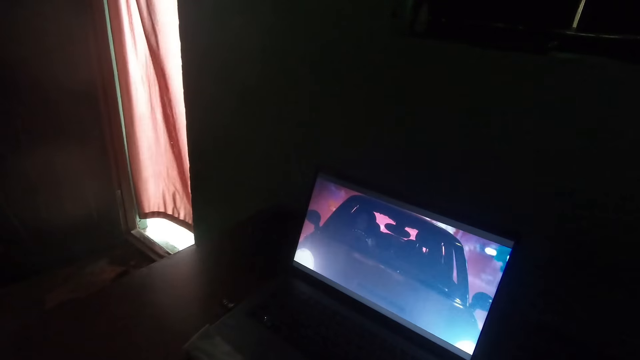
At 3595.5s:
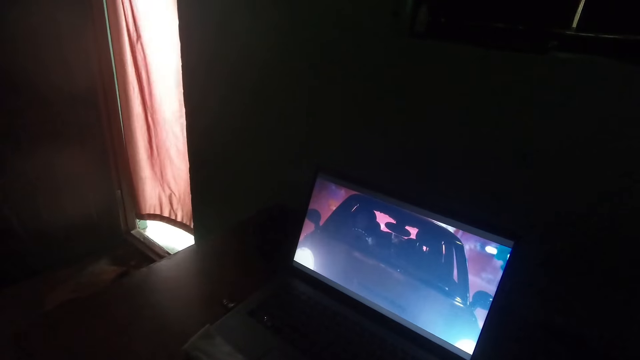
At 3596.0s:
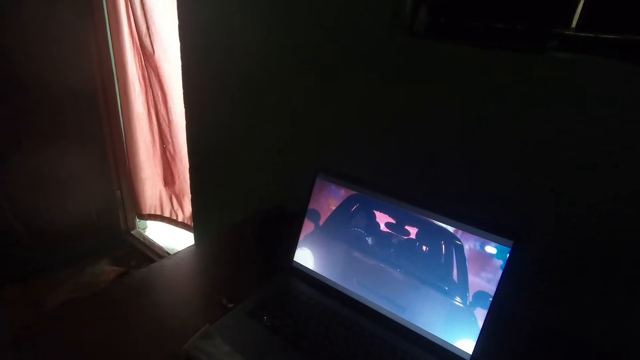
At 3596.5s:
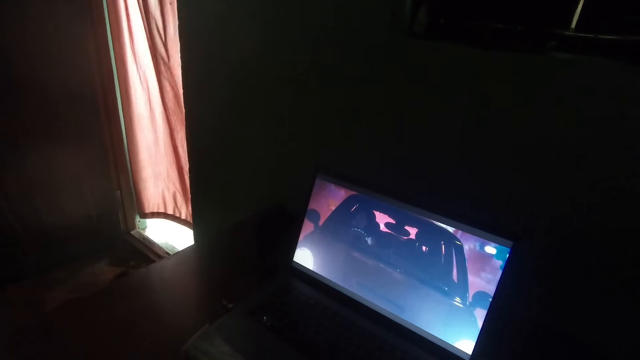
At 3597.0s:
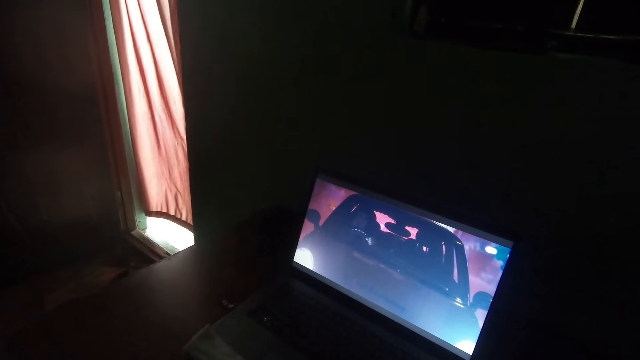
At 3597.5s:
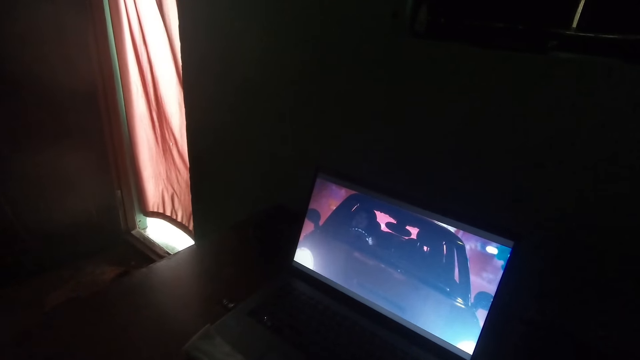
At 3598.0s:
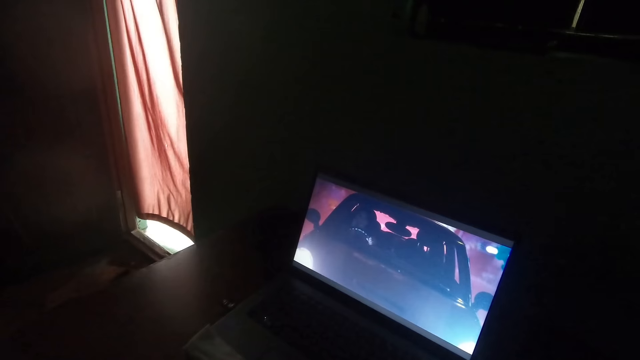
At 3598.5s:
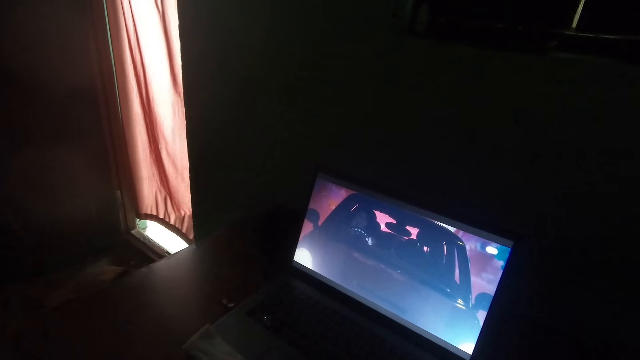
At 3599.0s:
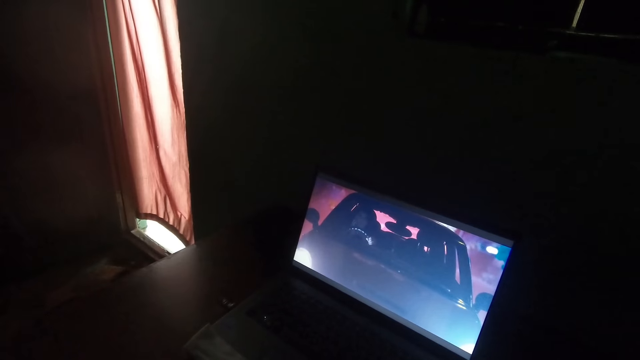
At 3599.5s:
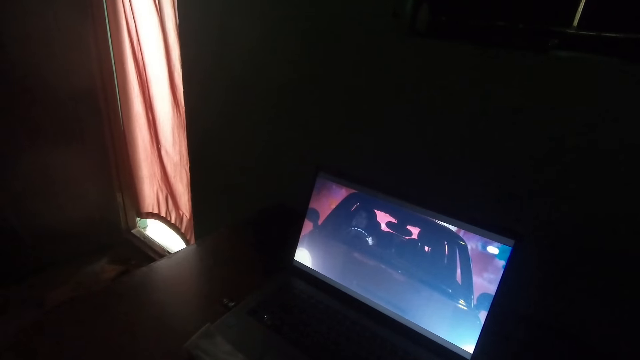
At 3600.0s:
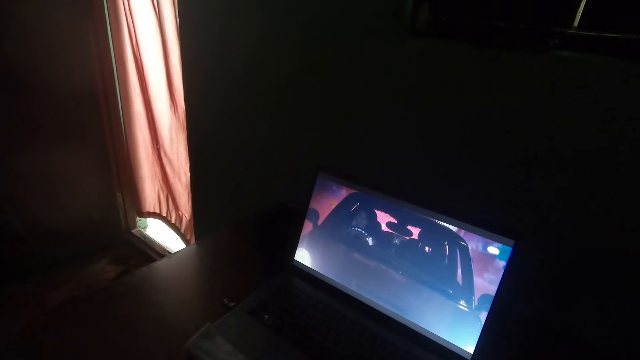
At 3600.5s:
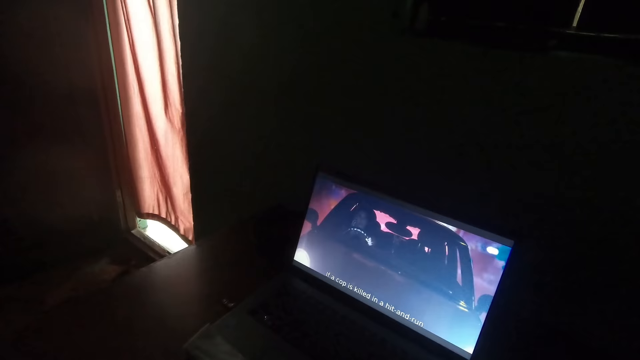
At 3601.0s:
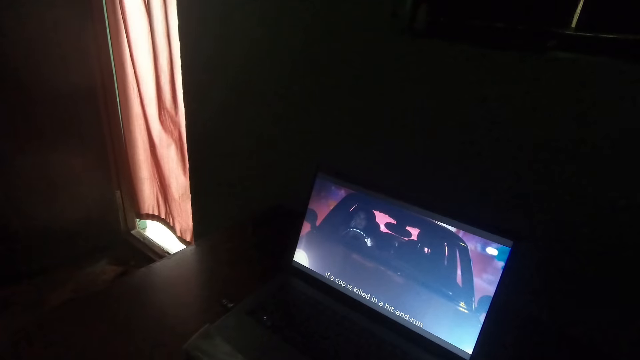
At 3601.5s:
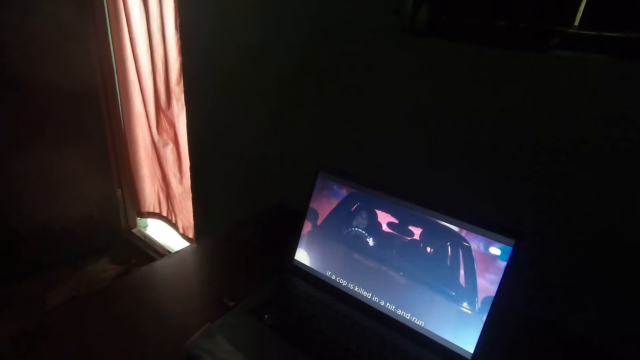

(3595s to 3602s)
The camera wearer sees the curtain fling on the door.

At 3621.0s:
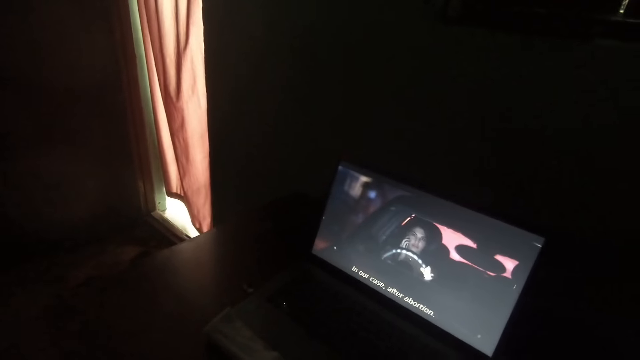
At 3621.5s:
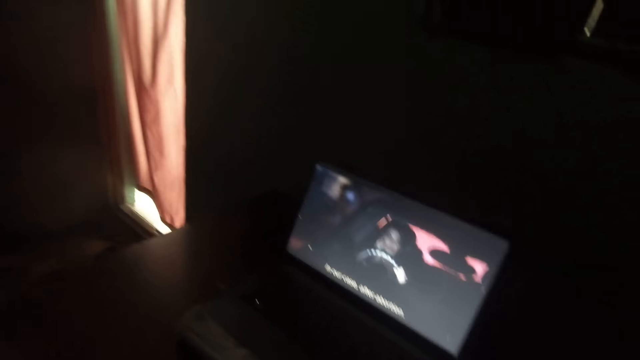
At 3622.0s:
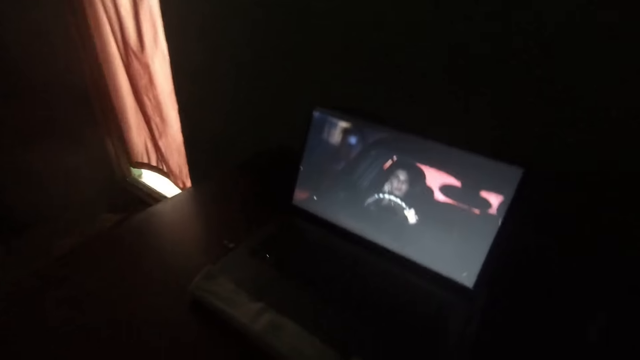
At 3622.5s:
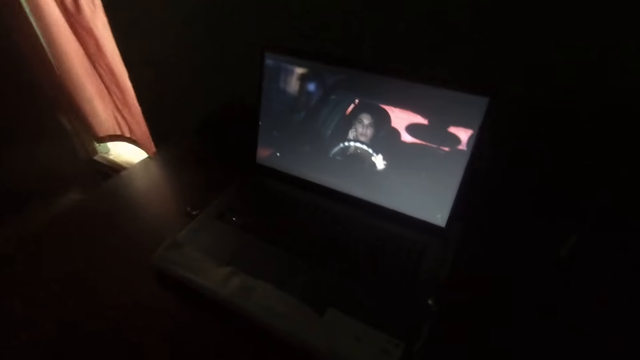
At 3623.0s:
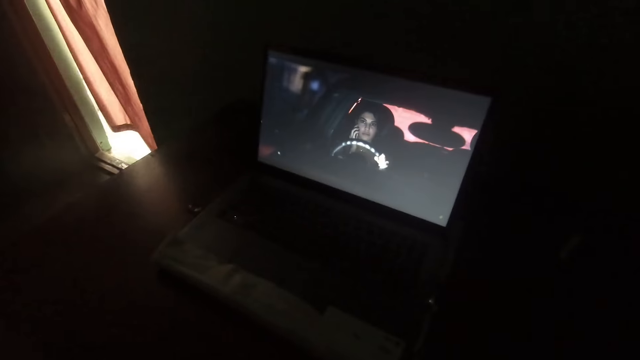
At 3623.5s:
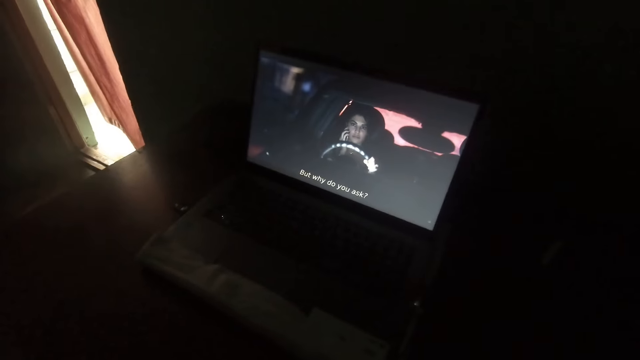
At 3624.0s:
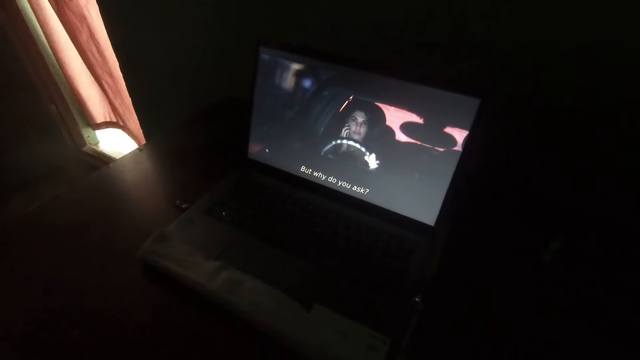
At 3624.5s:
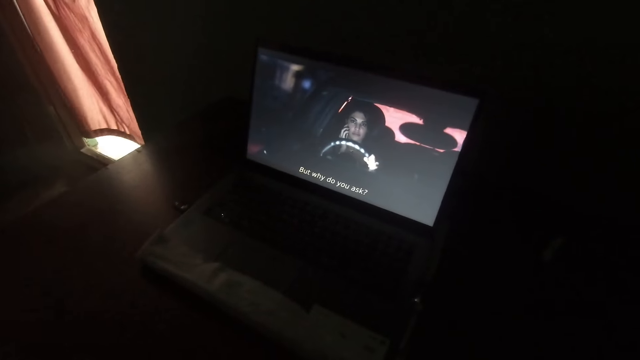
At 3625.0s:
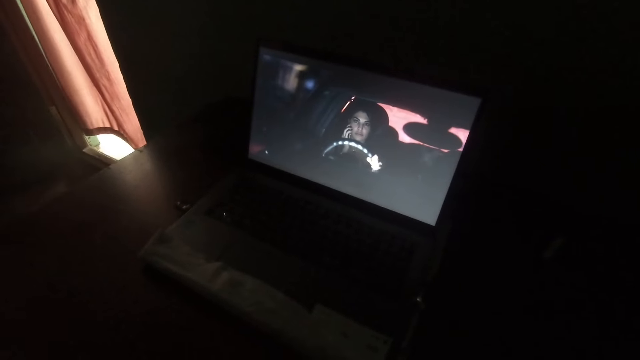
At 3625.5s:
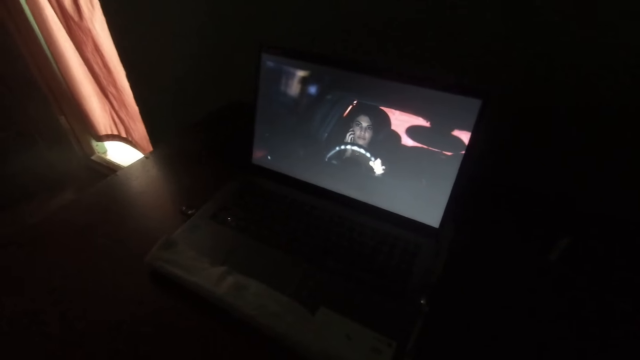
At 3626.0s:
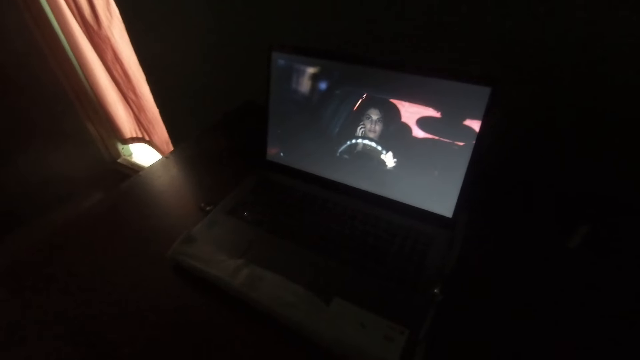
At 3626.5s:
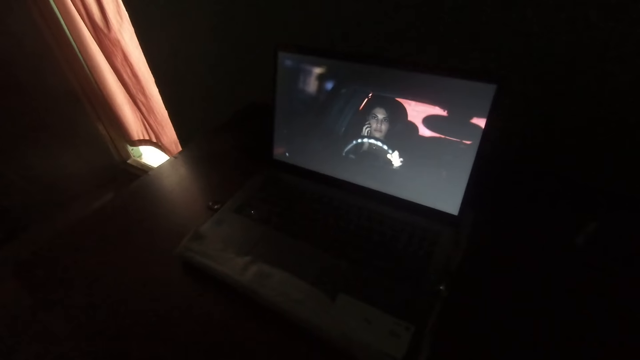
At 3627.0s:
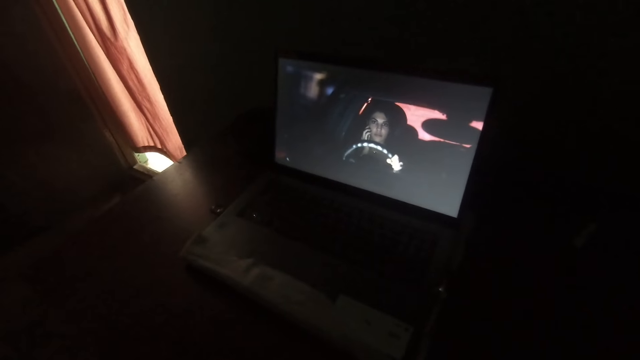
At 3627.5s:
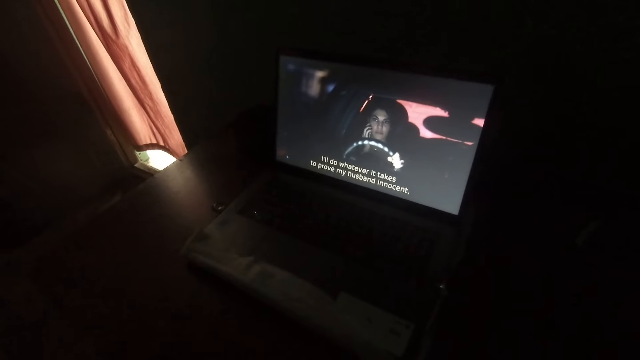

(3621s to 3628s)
The camera wearer moves a bit in position.

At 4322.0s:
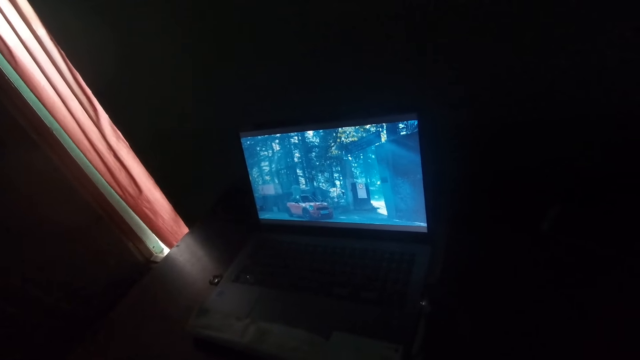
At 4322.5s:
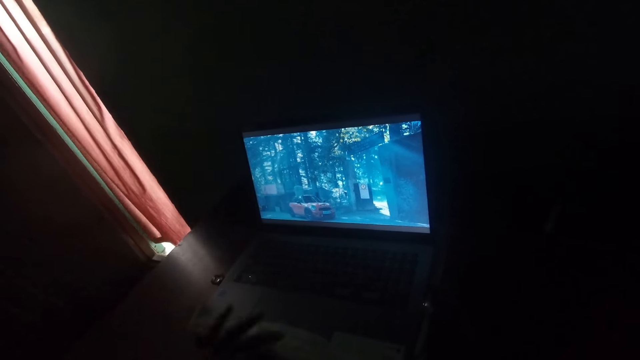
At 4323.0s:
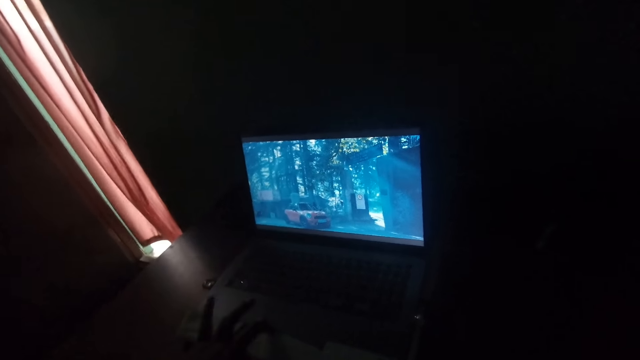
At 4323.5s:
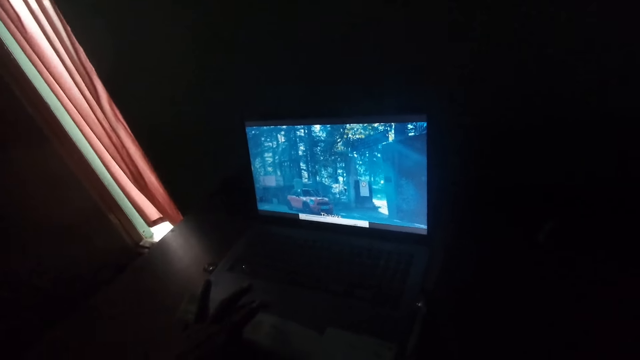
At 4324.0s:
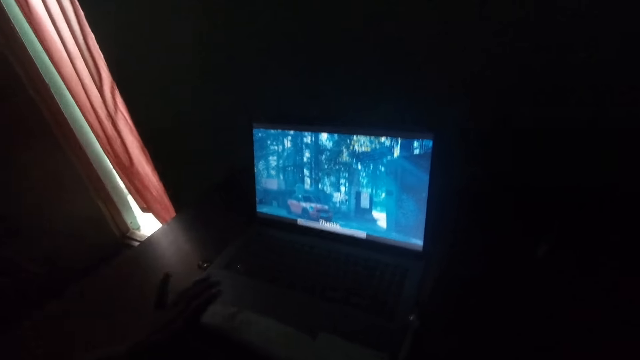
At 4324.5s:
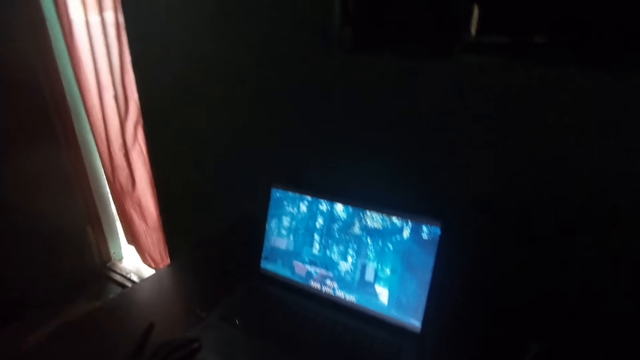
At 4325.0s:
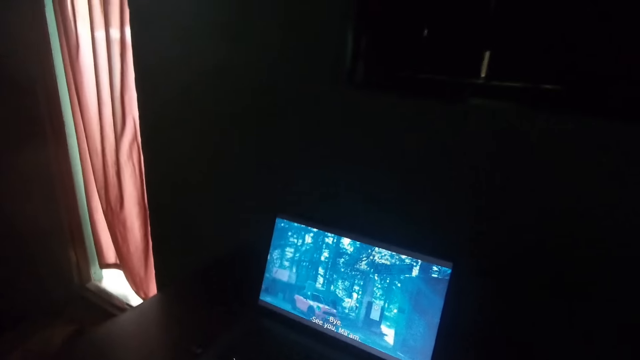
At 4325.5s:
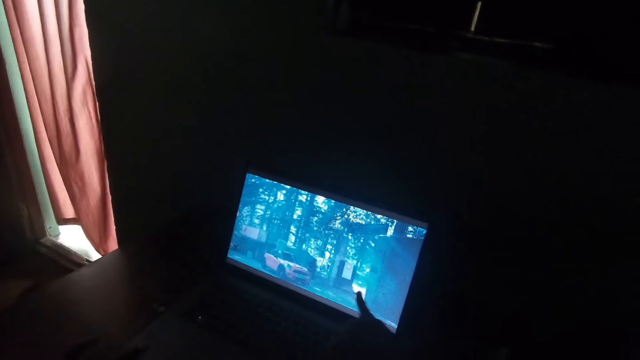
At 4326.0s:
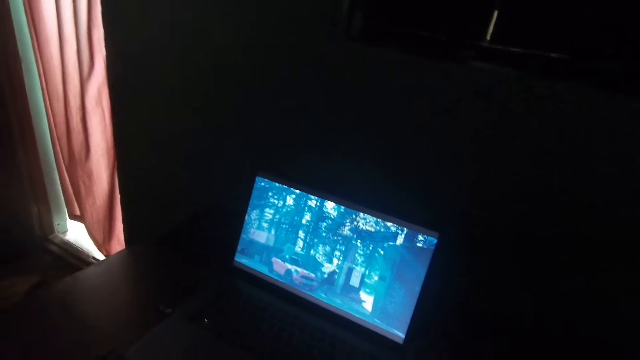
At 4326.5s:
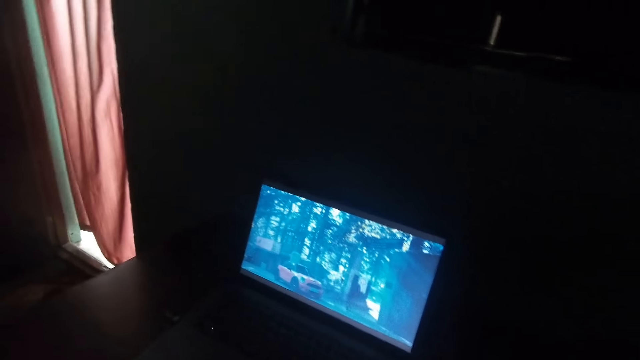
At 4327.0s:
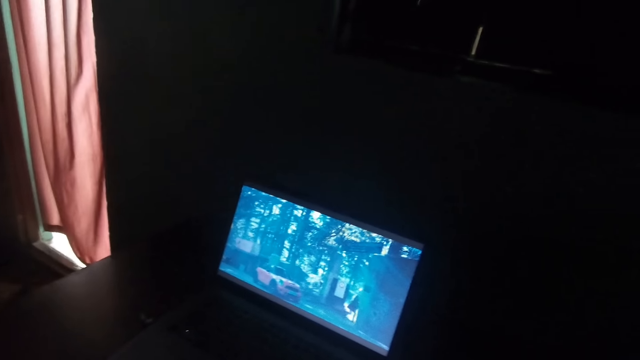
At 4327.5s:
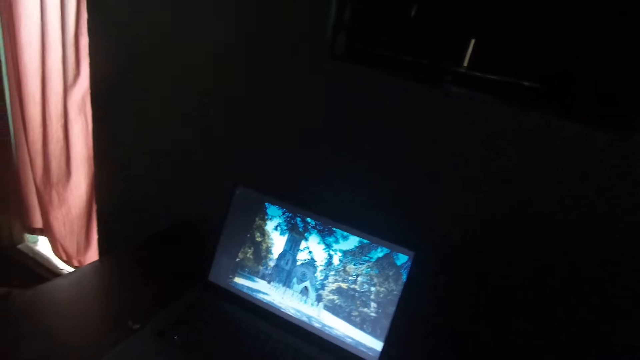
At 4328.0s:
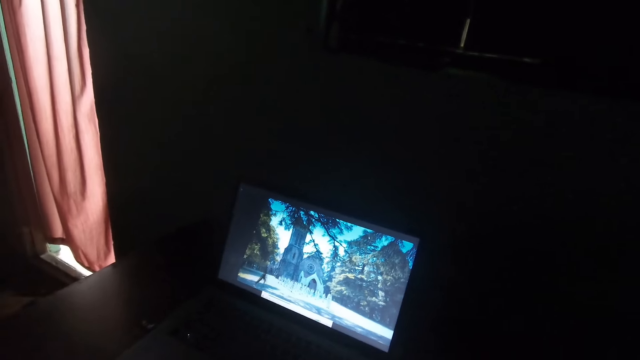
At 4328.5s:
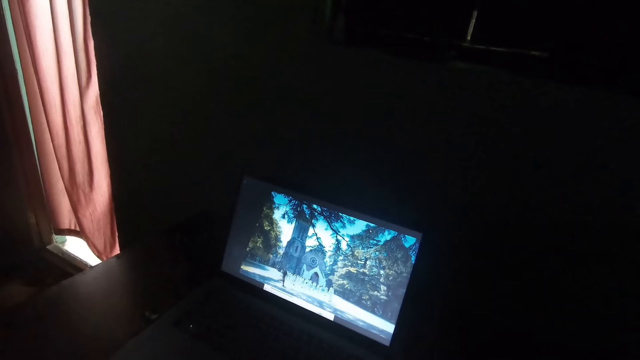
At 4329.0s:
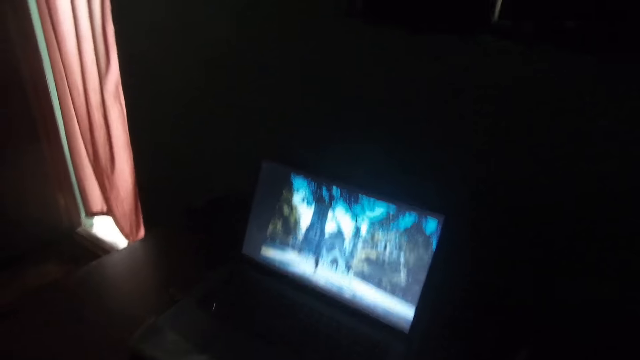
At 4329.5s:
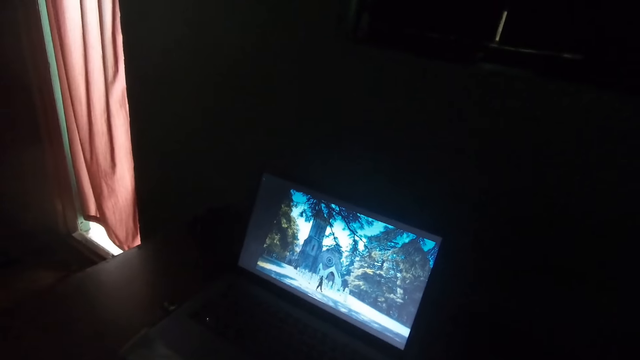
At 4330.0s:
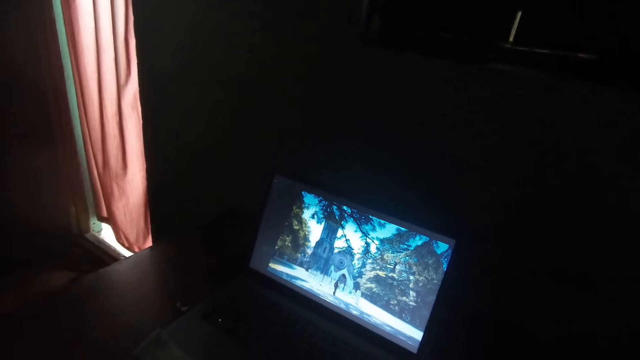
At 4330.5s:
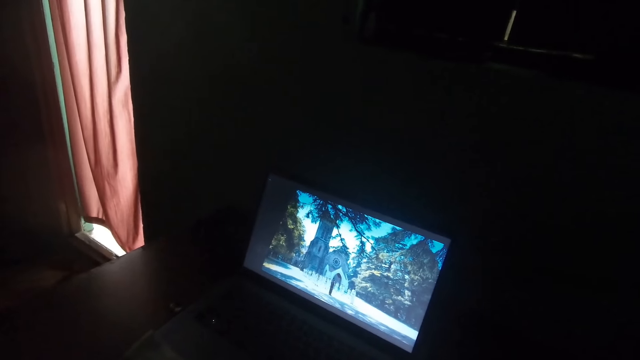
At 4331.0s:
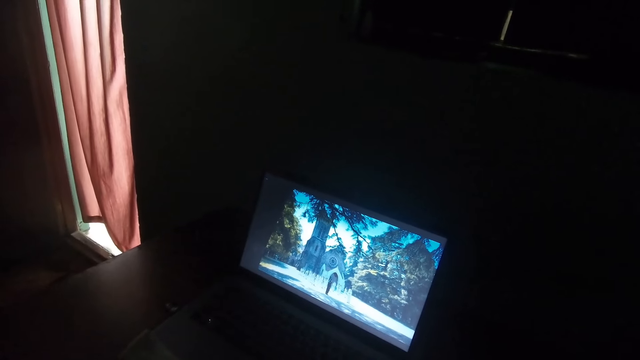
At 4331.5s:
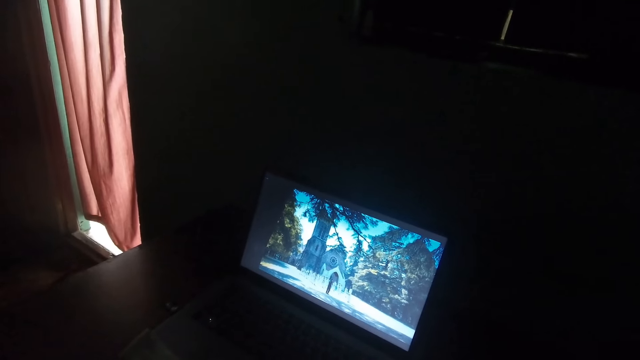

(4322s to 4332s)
The camera wearer uses the laptop. He watches a movie on the laptop. He points at the television or laptop with his right finger. He watches the movie on the laptop.
